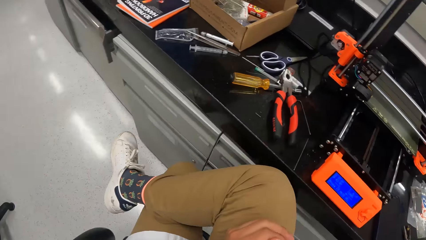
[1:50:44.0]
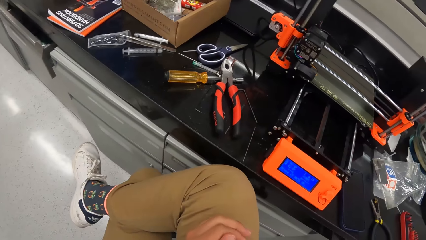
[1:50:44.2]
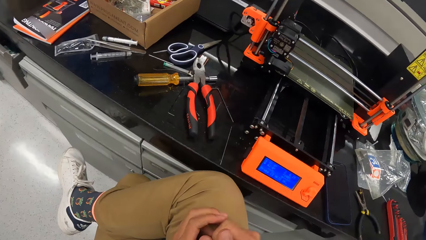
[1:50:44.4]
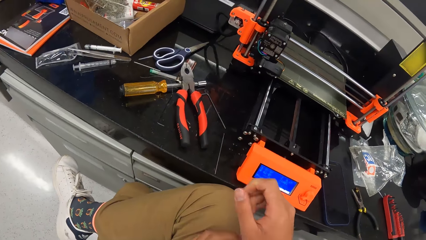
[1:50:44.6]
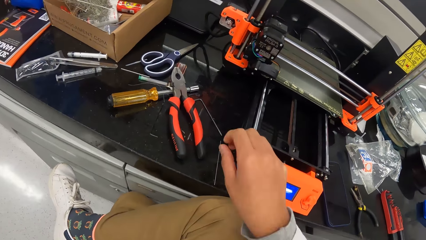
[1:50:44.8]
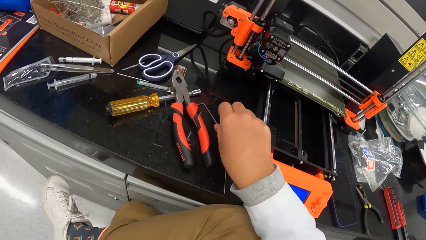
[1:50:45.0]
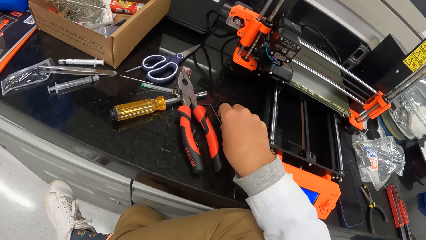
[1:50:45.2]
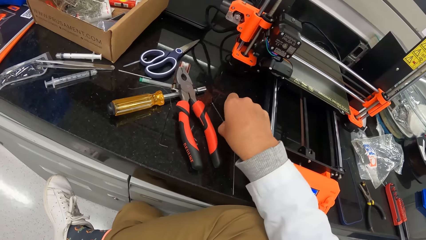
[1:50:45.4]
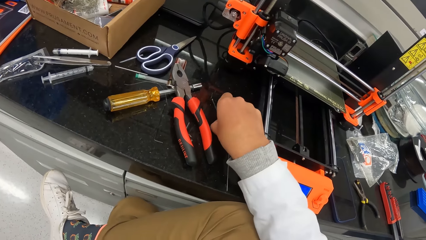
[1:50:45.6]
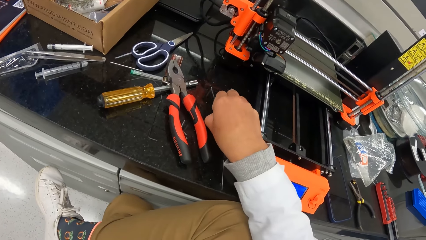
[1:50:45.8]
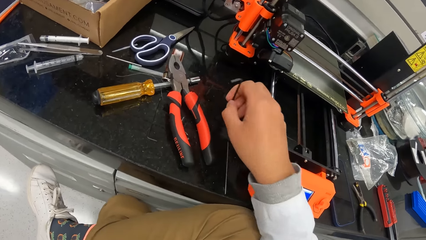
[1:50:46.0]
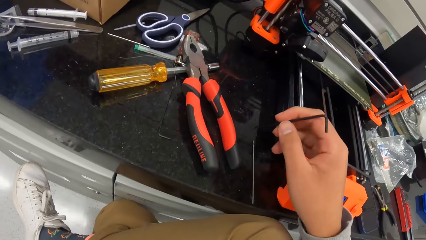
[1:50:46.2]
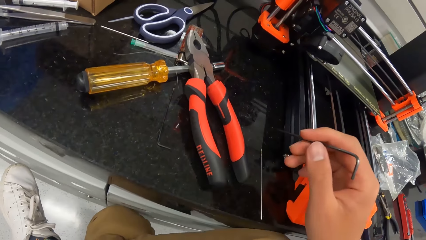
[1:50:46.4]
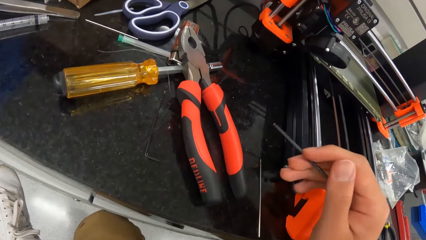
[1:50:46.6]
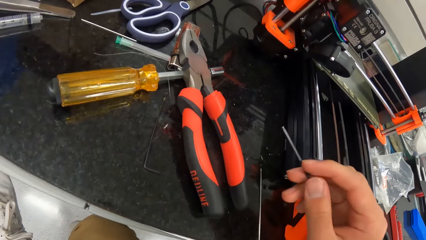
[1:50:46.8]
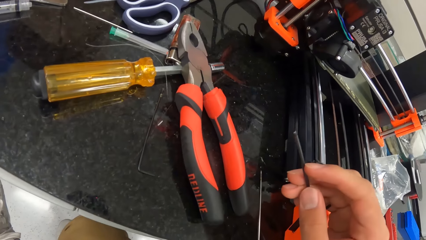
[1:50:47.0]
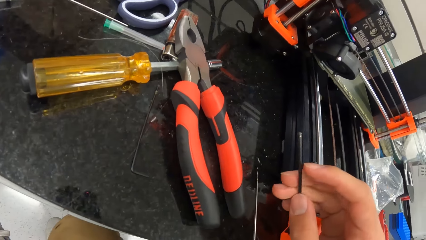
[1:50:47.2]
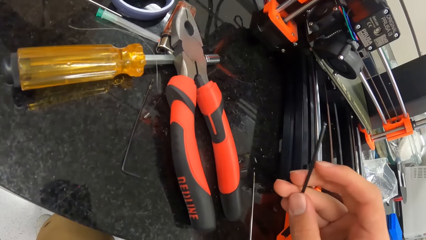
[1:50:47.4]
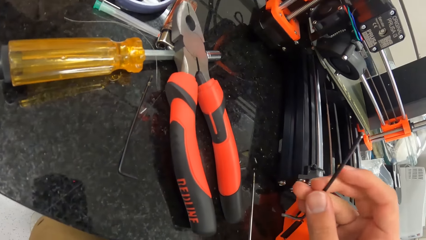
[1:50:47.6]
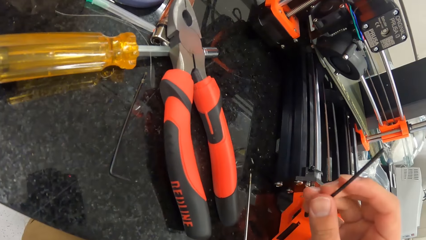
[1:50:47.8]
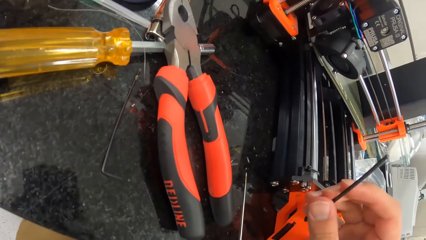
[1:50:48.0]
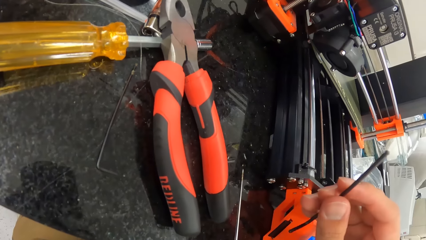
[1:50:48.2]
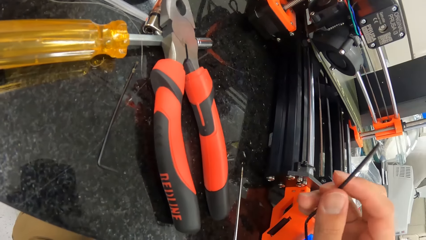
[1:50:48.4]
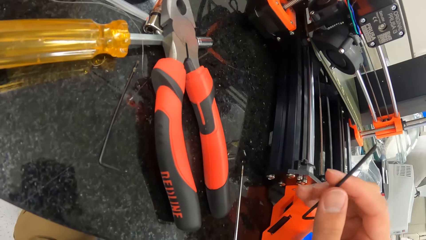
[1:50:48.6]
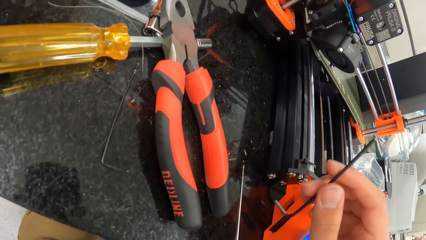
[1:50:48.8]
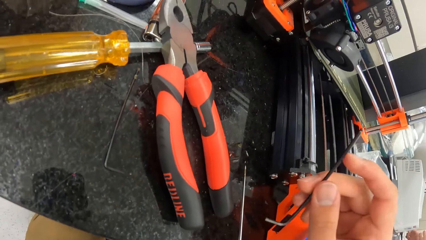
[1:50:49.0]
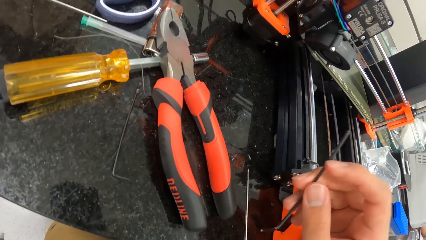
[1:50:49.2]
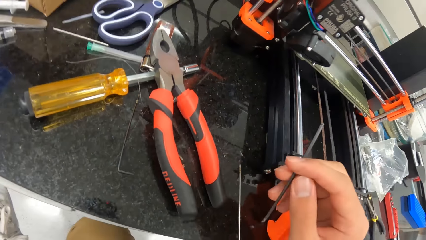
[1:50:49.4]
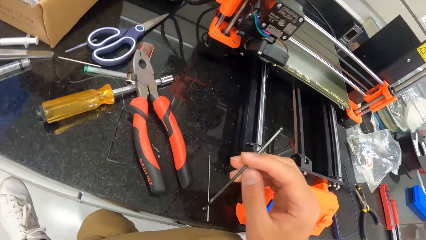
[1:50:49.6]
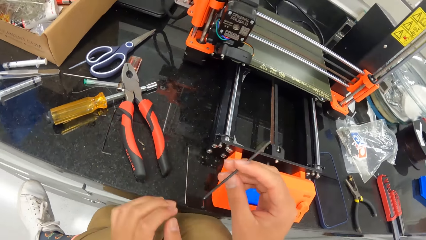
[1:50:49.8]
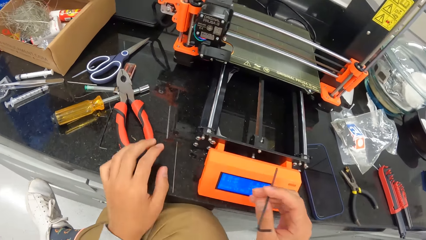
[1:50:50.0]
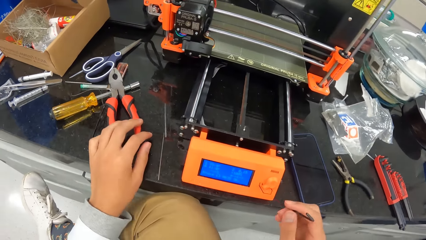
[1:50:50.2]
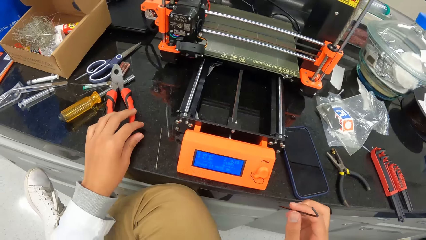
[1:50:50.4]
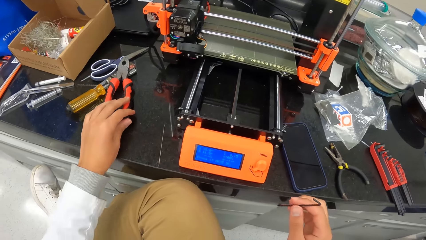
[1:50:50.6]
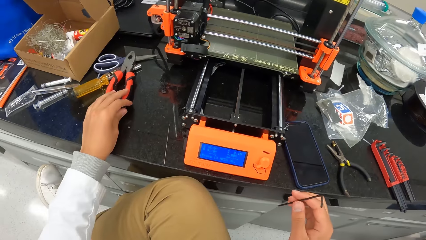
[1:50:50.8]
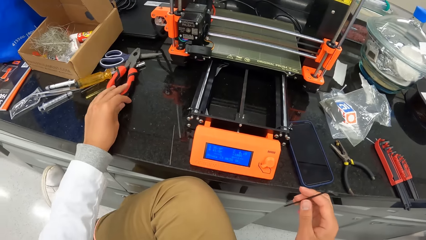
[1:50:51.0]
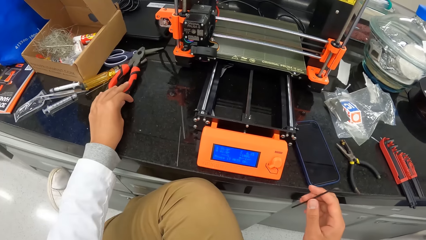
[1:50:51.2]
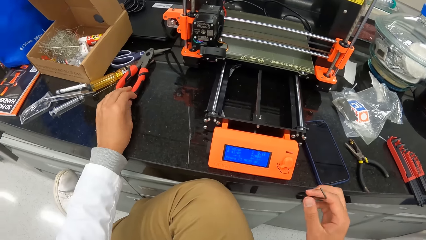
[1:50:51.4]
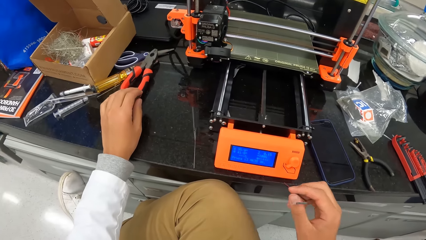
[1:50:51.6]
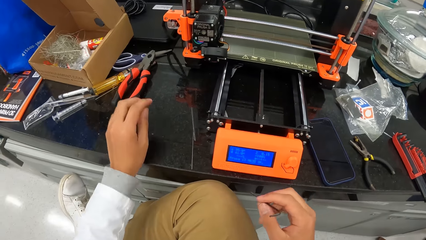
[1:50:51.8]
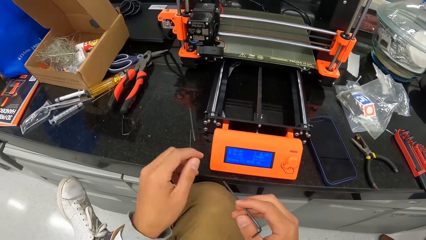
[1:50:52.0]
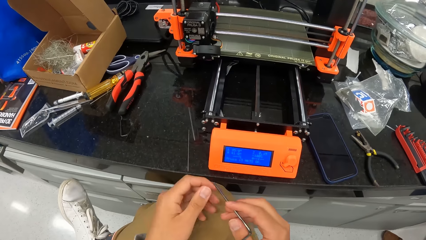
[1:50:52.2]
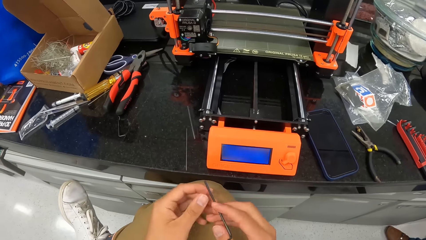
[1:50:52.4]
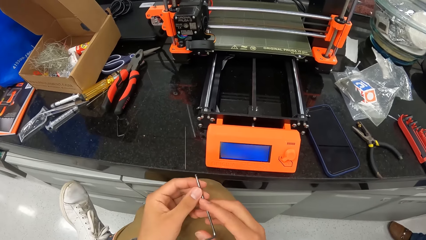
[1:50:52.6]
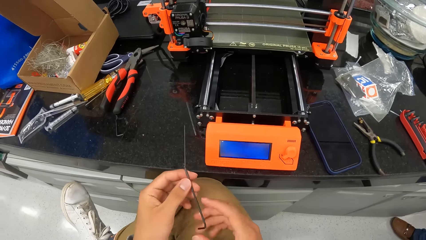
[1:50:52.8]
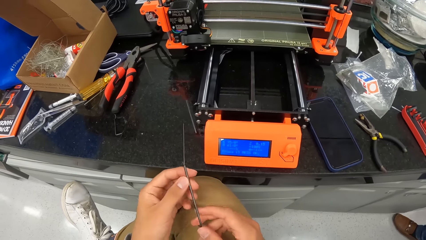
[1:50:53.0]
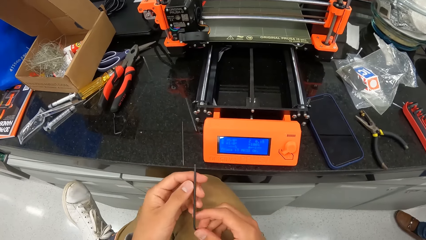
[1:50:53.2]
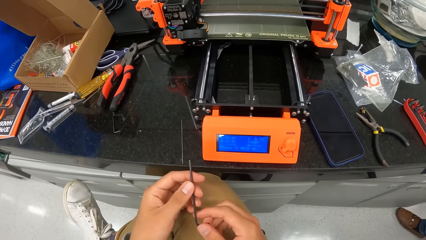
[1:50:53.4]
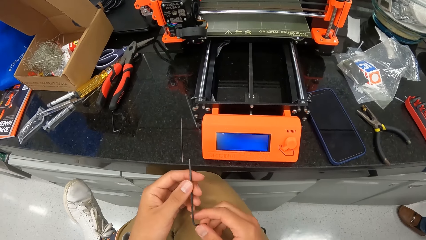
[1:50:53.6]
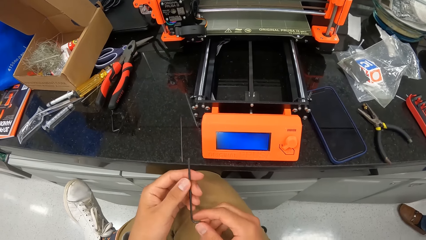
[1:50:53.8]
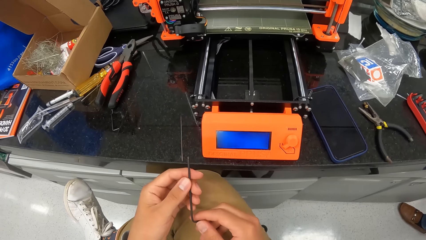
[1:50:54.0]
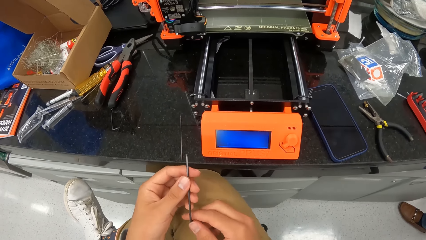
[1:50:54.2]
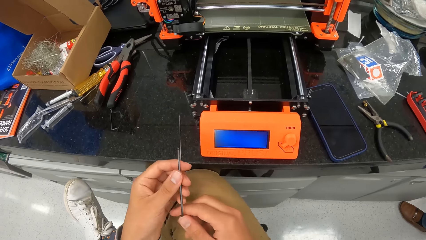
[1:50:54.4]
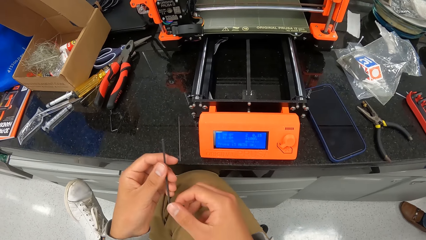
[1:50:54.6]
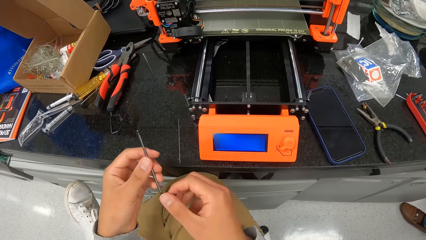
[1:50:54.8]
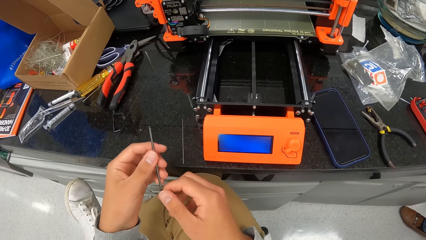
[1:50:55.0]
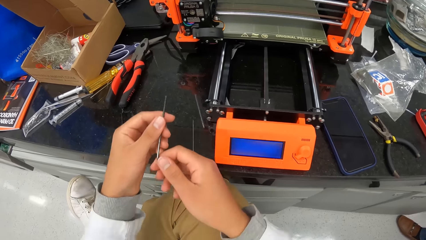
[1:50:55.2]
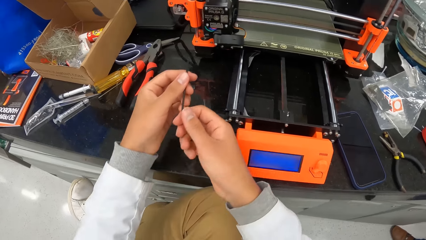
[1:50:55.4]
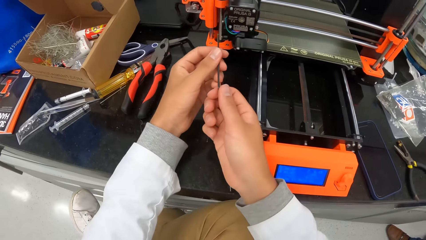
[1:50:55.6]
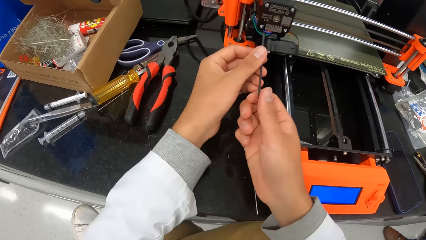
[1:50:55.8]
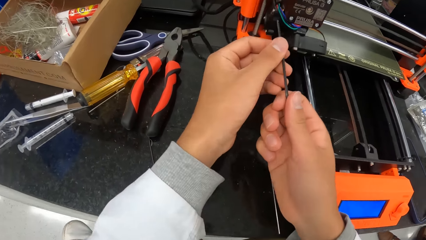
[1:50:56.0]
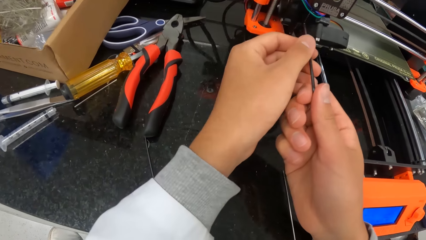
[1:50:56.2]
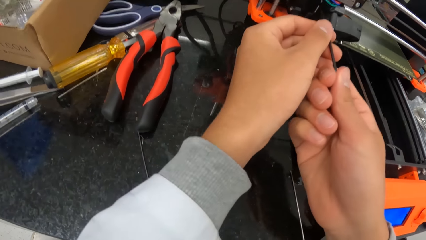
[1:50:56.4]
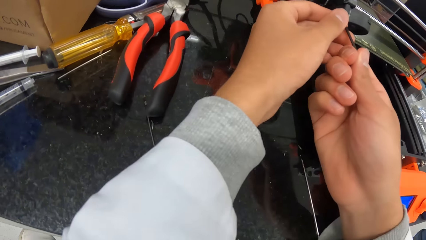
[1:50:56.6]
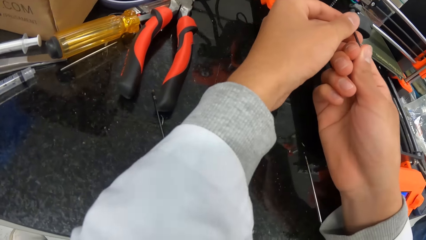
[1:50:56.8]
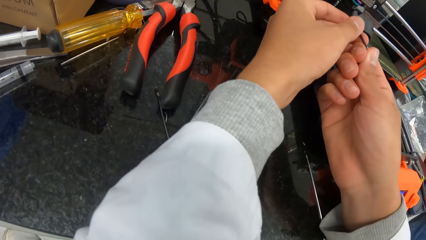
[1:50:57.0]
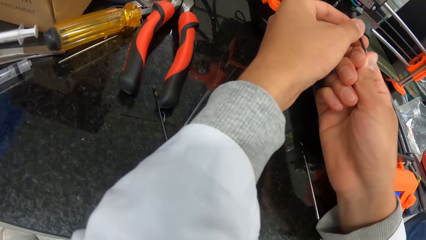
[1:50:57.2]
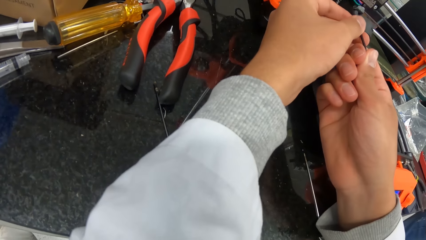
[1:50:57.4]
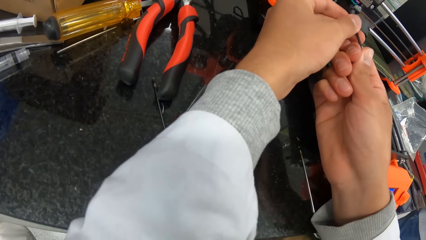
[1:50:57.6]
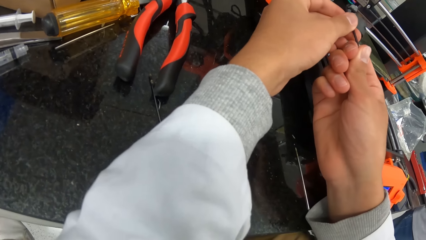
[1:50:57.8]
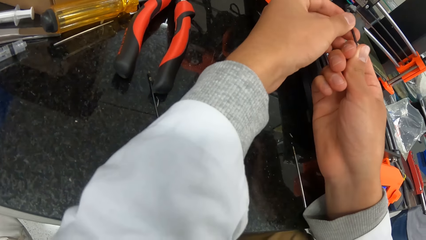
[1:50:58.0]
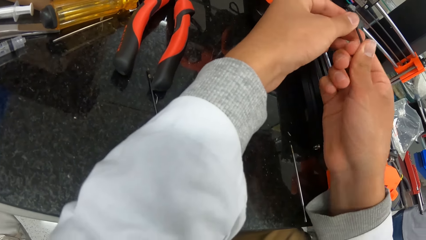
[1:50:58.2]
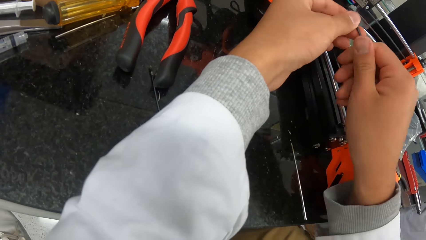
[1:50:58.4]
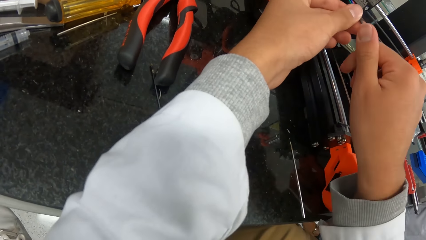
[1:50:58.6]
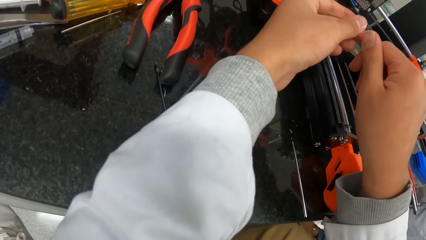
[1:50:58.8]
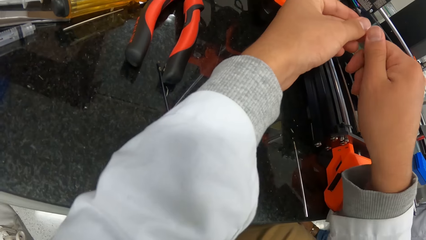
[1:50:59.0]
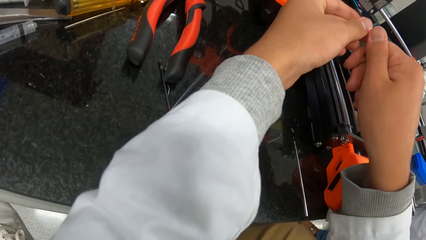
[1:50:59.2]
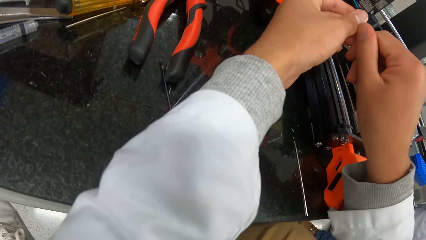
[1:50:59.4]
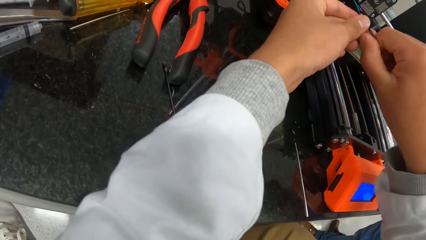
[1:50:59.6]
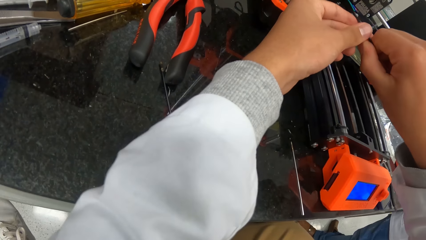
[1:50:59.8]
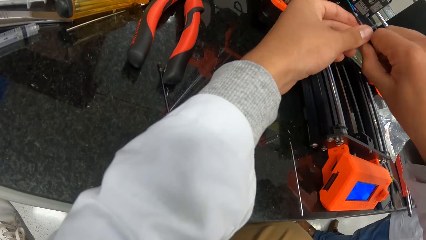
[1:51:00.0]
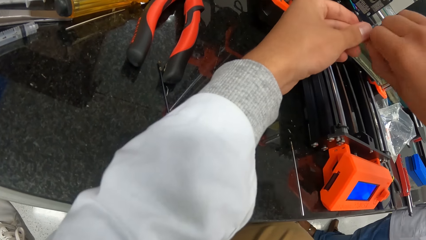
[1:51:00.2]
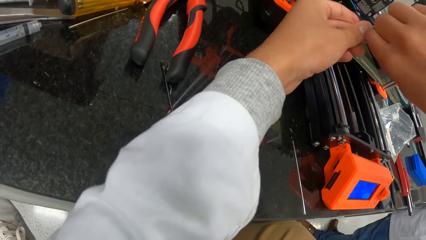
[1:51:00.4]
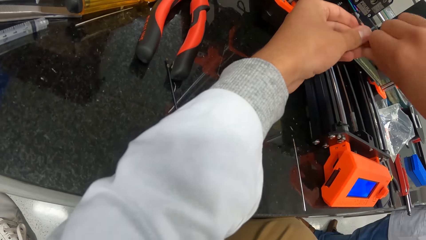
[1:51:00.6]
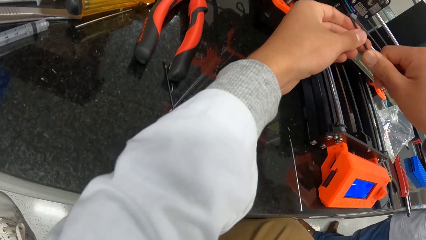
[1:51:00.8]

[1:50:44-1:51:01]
The camera wearer picks up a flat offset screwdriver on the cabinet top with his right hand. He takes the wire. He moves the pair of pliers on the cabinet top with his left hand. He holds the flat offset screwdriver with his hands. He unscrews the hotend assembly of the 3D printer with the flat offset screwdriver in his hands. He inserts the wire in the machine.
